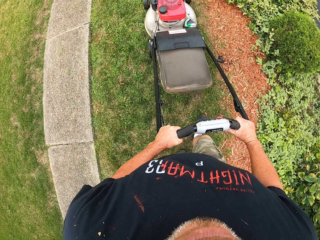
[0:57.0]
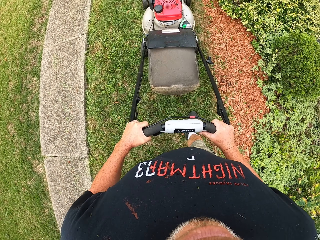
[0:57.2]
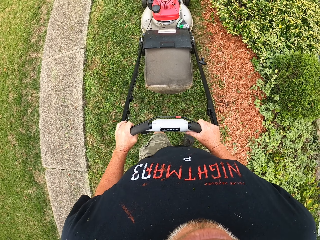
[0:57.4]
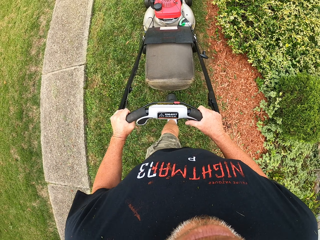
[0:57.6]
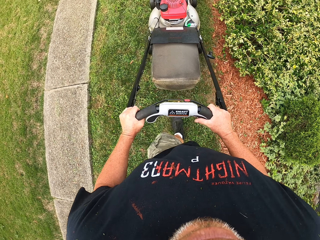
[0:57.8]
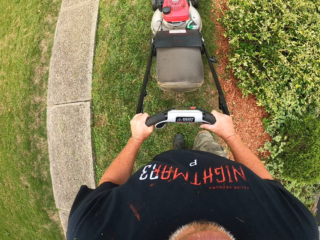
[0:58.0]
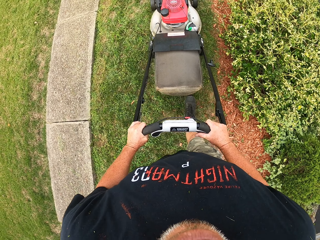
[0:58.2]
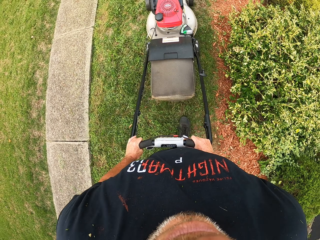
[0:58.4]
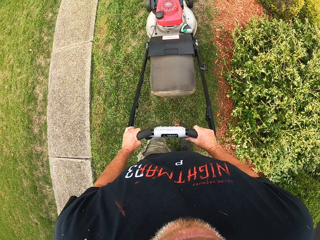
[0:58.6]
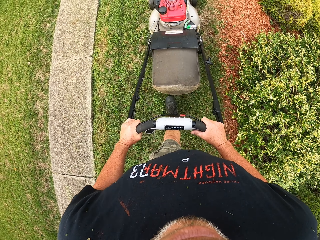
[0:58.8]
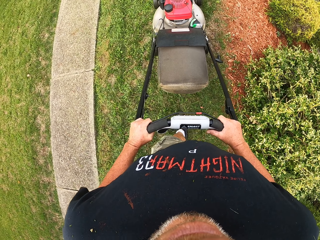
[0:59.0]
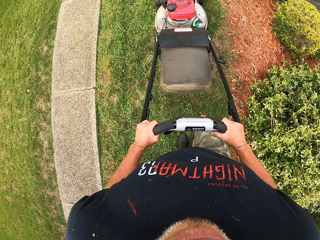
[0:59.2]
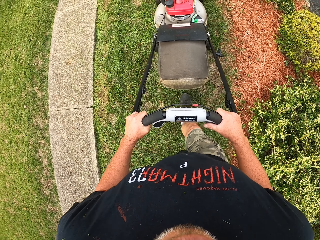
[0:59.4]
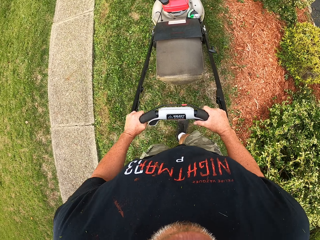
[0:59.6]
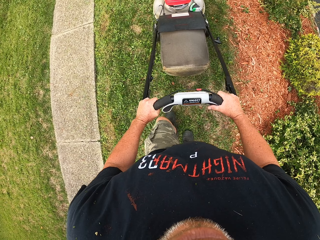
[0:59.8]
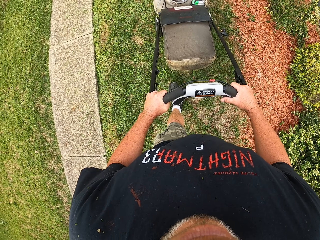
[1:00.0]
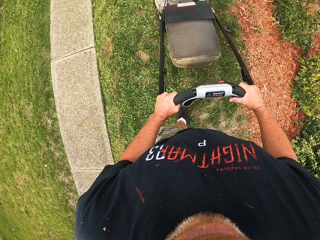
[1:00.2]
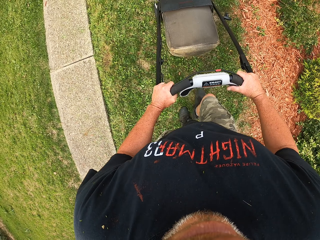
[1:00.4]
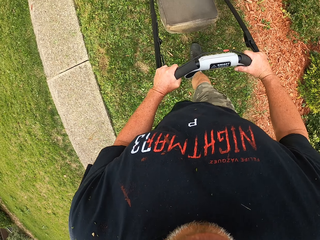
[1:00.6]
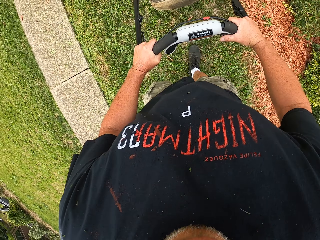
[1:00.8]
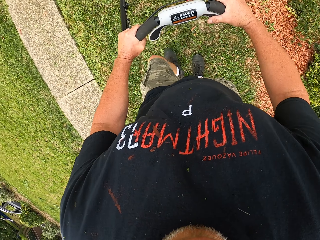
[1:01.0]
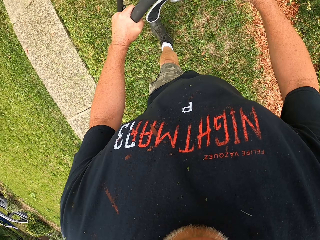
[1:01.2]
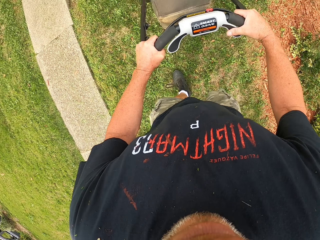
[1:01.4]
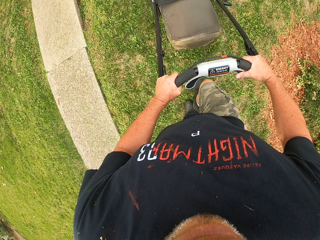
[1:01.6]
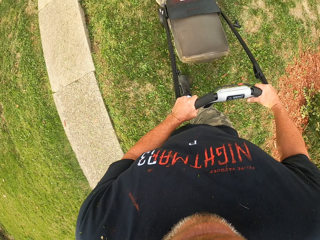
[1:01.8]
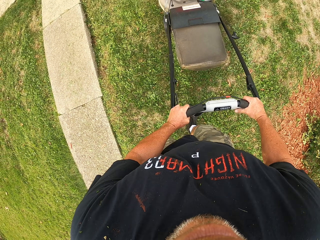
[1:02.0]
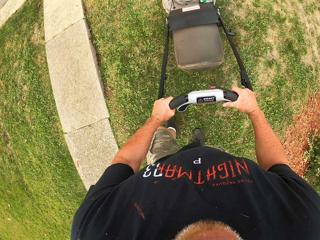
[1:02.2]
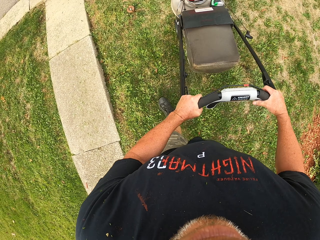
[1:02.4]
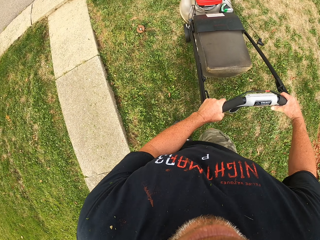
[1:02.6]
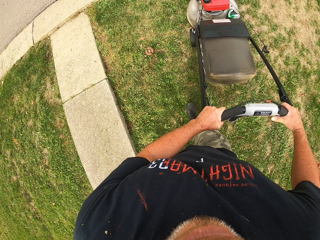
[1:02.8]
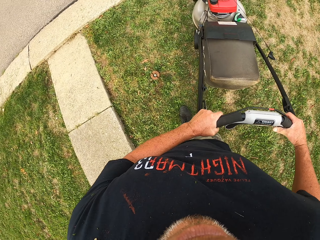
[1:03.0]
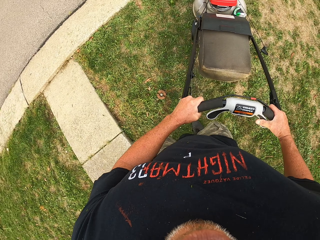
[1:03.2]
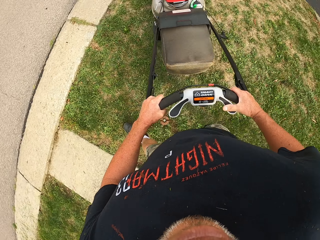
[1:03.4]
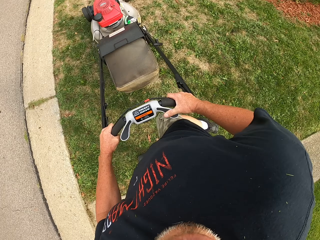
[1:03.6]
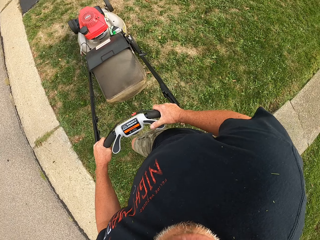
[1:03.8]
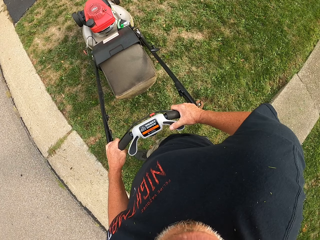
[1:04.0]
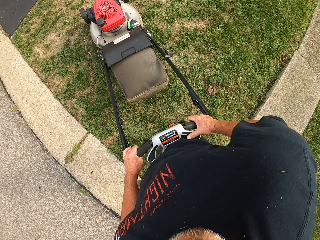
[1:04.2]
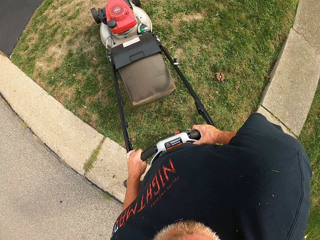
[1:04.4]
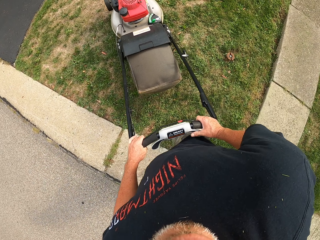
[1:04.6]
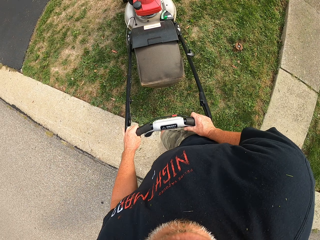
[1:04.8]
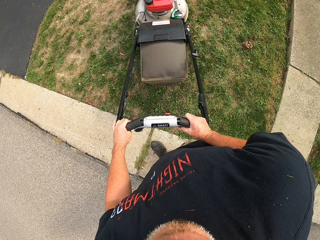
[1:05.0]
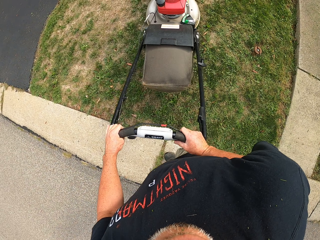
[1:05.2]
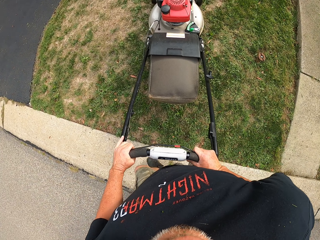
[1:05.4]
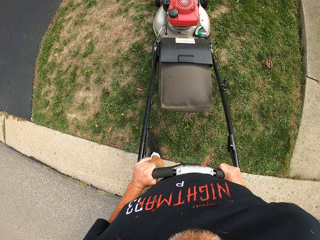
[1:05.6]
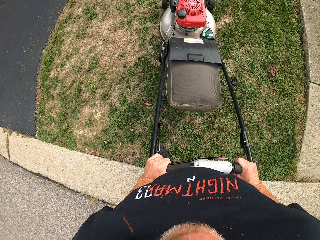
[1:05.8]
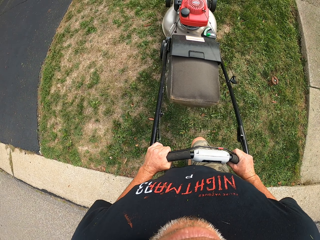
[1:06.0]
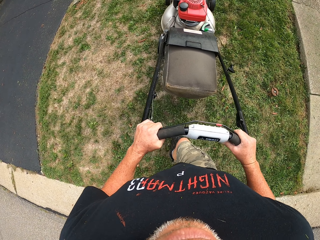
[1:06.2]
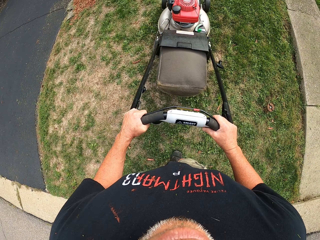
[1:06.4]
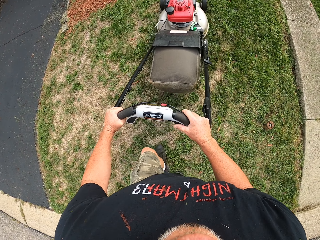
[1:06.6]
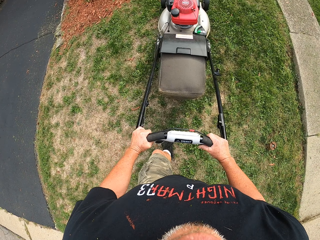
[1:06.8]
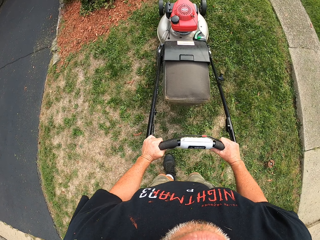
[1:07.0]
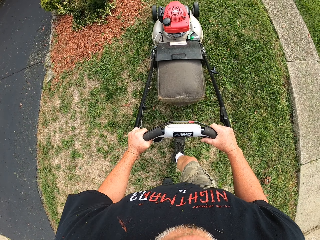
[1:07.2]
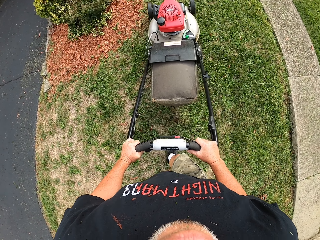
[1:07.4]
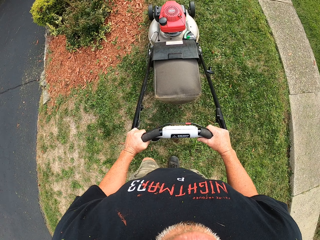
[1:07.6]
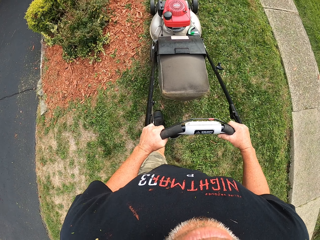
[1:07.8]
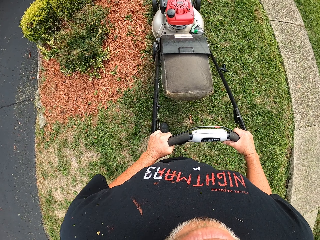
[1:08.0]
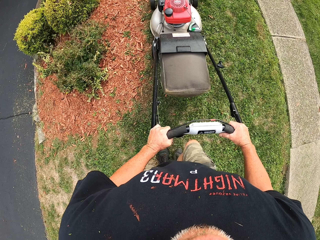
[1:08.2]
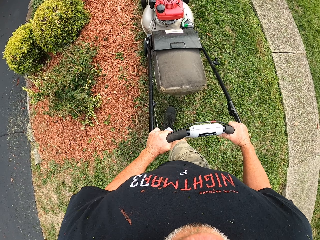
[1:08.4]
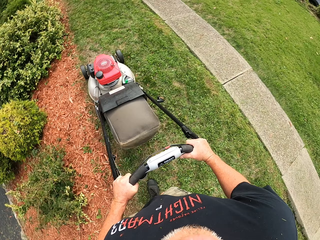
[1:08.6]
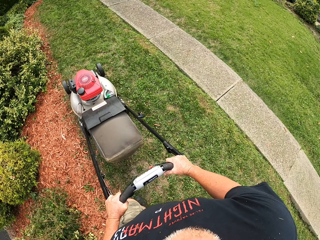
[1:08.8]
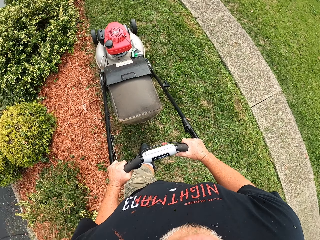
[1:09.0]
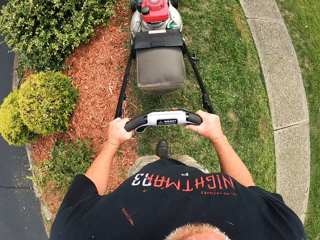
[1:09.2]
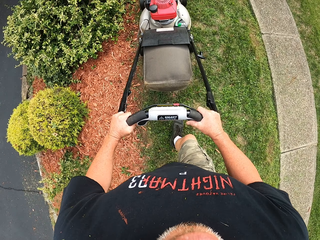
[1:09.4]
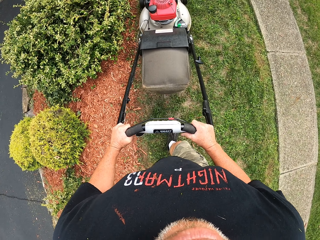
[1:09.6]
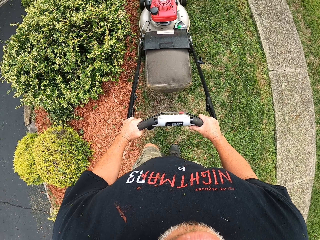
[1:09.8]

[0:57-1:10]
The camera wearer makes a turn with the lawn mower. They cut grass with the lawn mower.

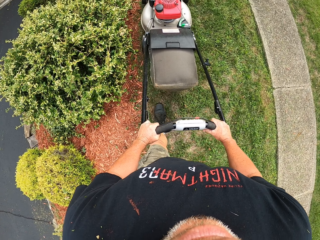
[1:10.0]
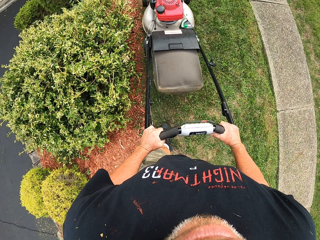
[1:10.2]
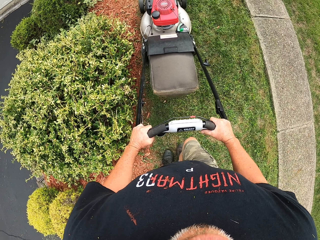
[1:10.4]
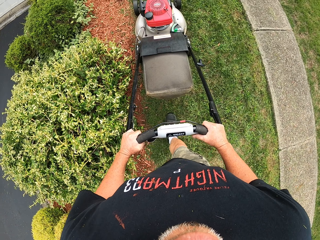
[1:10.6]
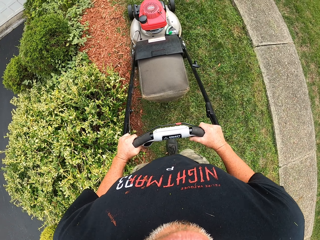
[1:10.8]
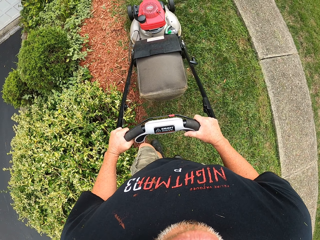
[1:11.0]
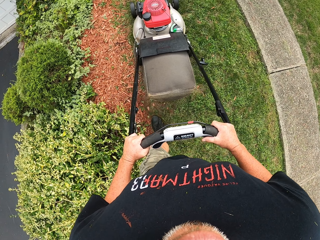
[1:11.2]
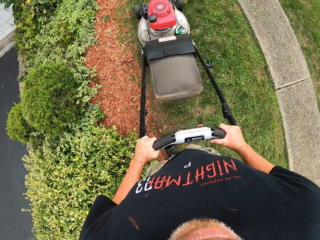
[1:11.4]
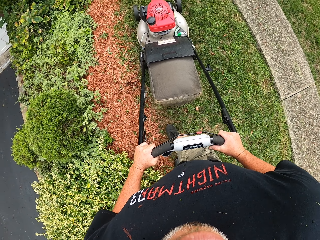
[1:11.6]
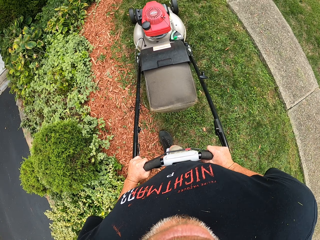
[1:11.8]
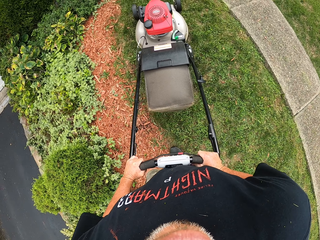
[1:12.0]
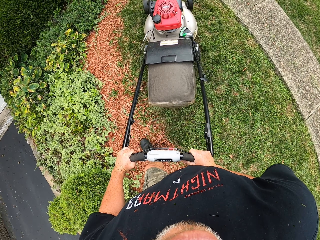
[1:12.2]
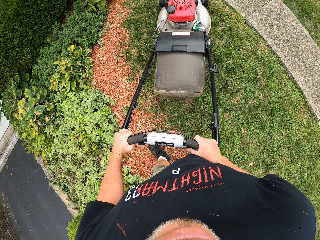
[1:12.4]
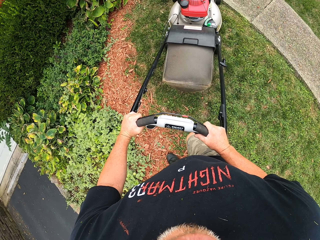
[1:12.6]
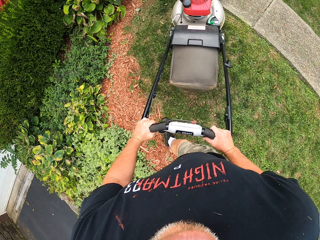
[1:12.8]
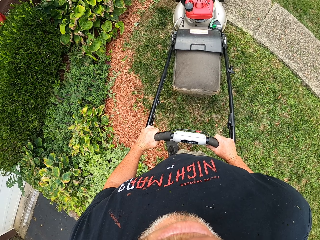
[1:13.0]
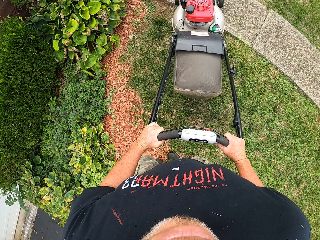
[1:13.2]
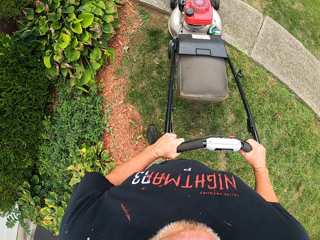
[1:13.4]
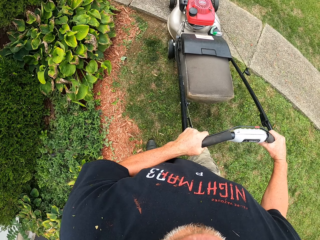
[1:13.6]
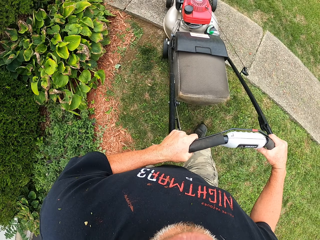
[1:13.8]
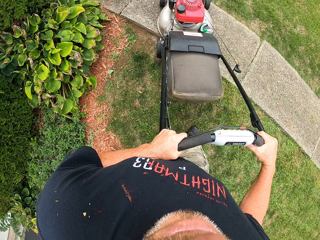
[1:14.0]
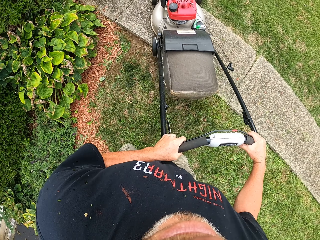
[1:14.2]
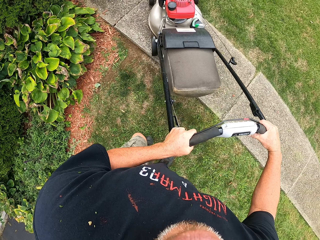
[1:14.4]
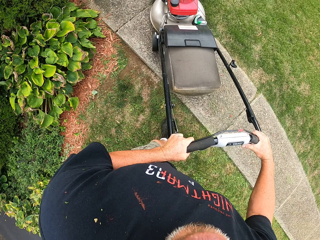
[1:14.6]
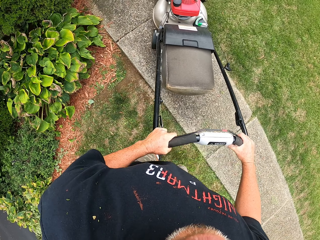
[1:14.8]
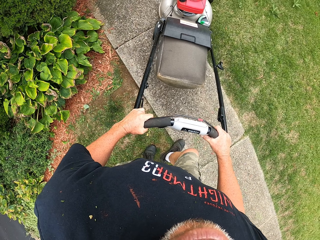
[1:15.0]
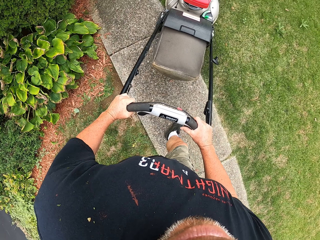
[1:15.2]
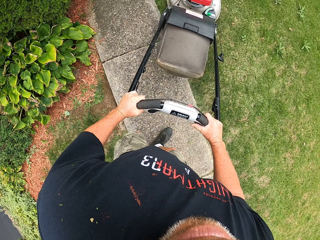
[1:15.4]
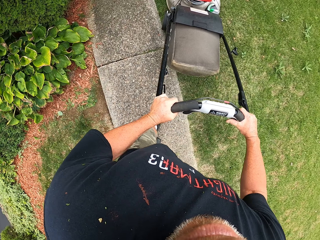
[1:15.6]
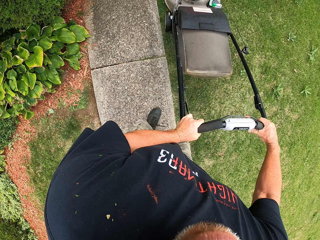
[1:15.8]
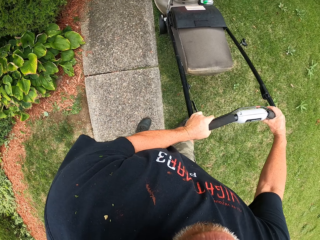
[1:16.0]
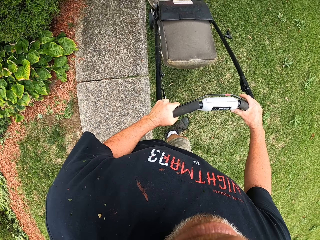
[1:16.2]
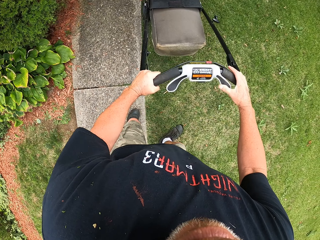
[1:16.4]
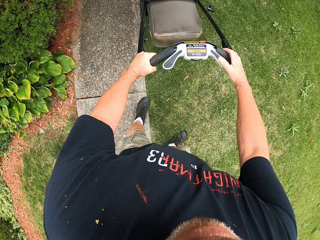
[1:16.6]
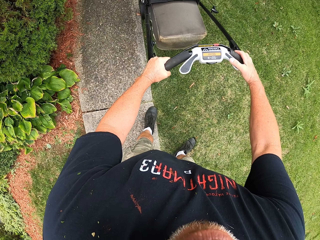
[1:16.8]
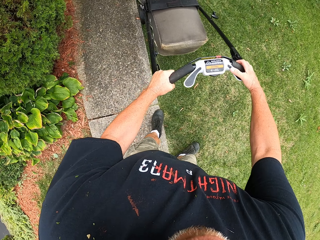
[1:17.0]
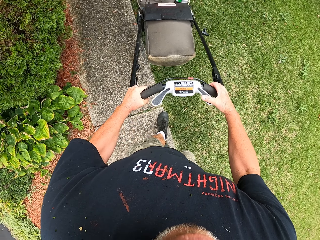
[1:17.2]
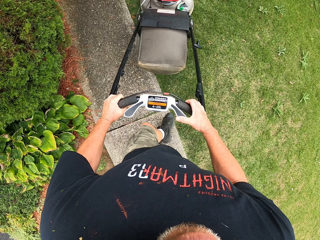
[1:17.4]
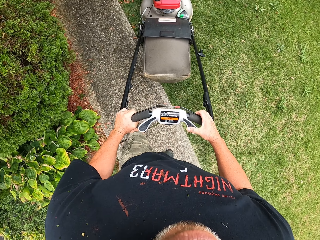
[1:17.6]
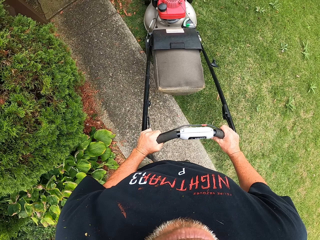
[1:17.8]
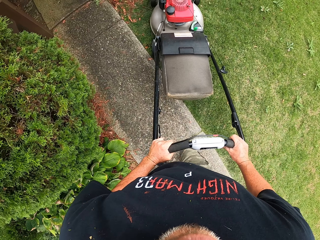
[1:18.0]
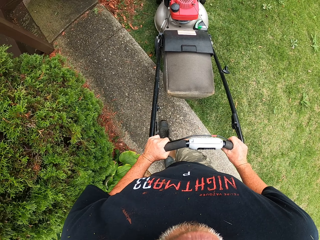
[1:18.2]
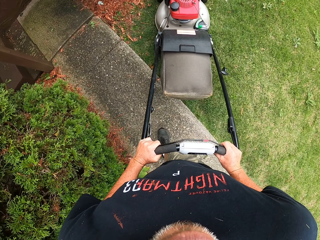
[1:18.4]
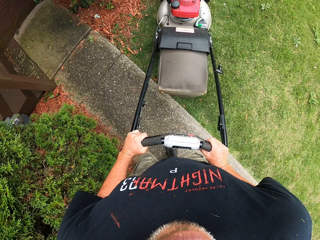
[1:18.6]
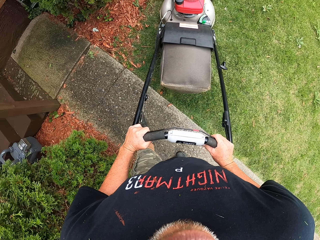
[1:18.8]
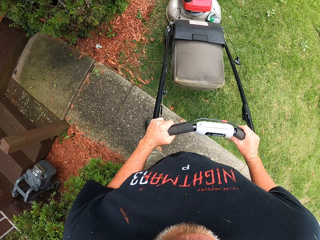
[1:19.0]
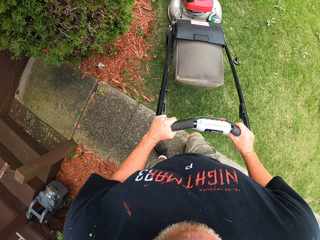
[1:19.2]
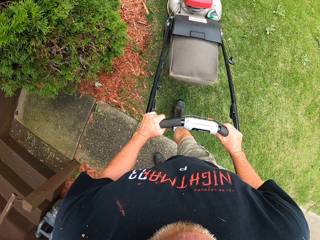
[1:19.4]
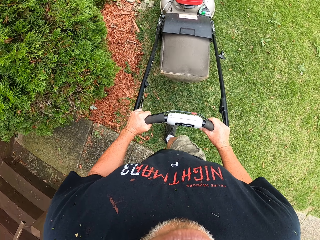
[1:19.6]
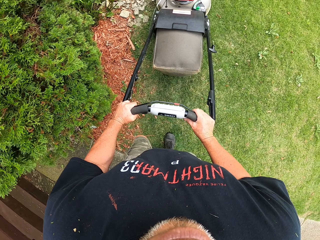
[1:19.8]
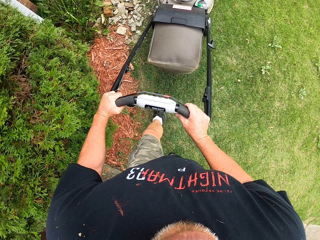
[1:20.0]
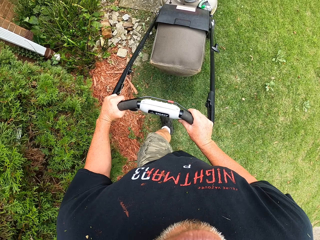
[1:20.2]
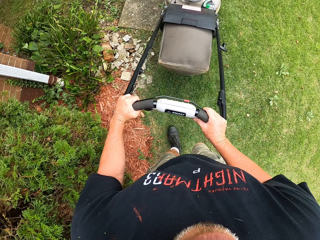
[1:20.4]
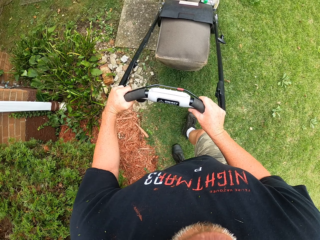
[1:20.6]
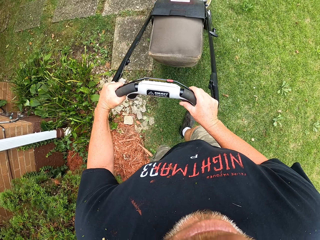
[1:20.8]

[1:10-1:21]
The camera wearer pushes a lawn mower. They cut grass with the lawn mower.
